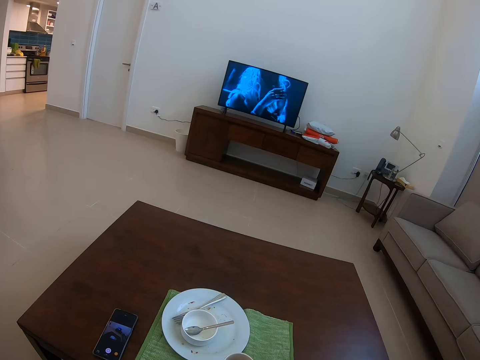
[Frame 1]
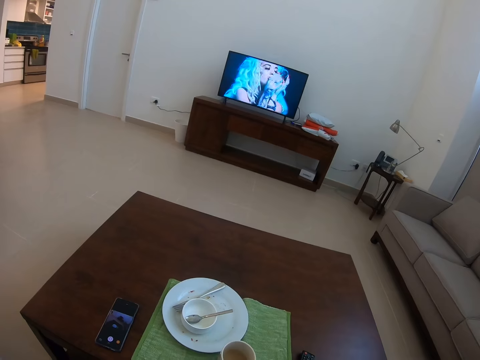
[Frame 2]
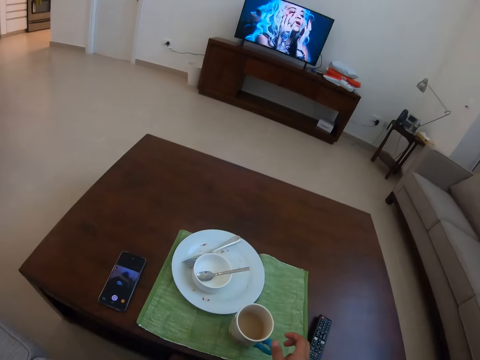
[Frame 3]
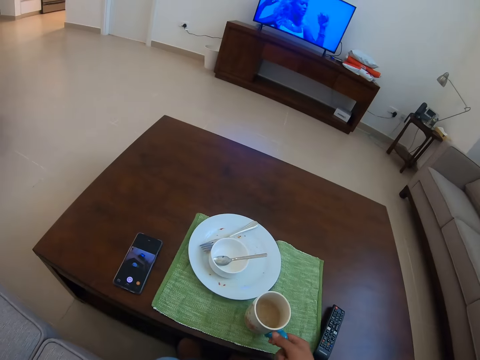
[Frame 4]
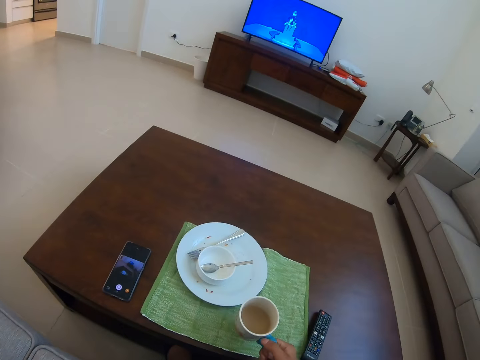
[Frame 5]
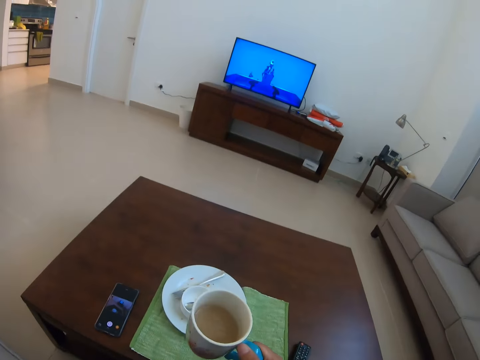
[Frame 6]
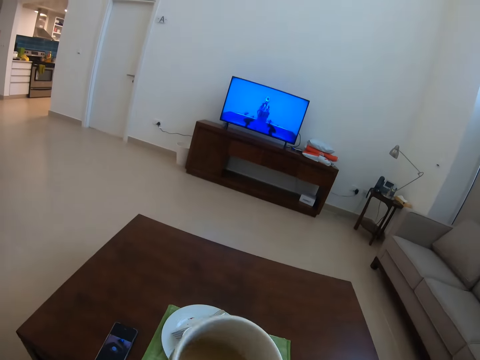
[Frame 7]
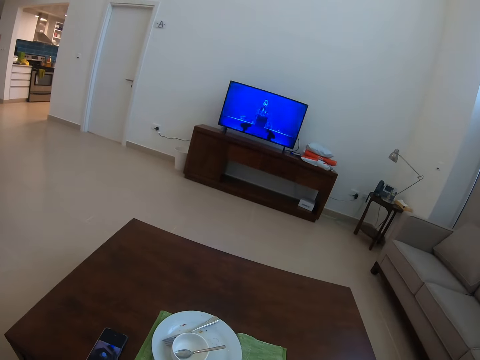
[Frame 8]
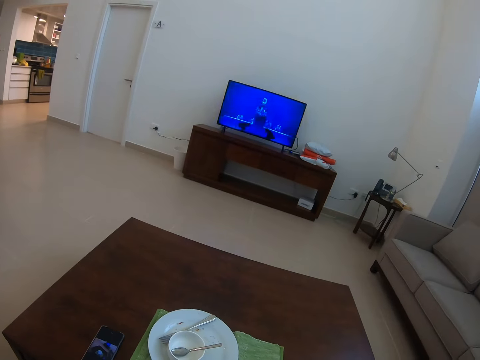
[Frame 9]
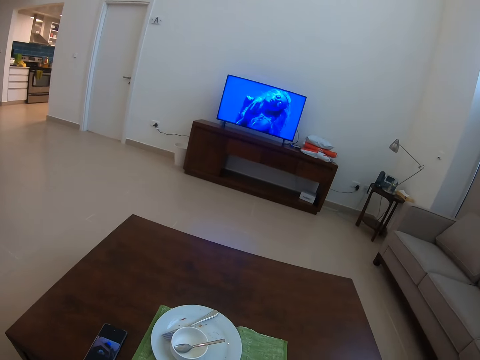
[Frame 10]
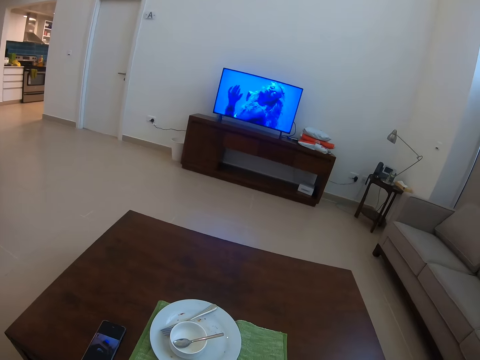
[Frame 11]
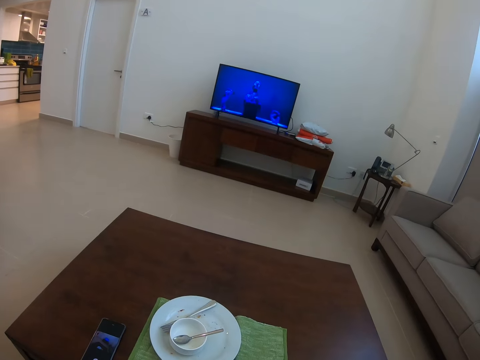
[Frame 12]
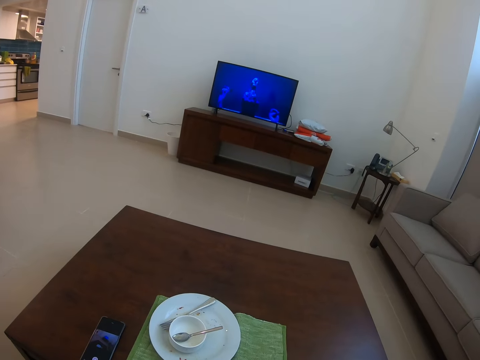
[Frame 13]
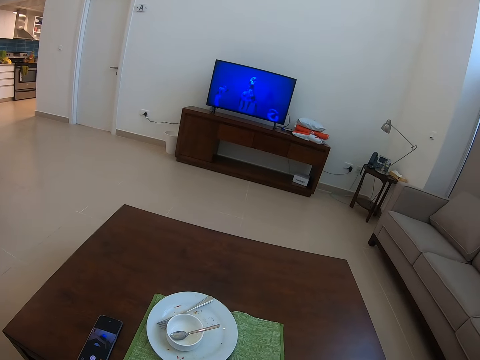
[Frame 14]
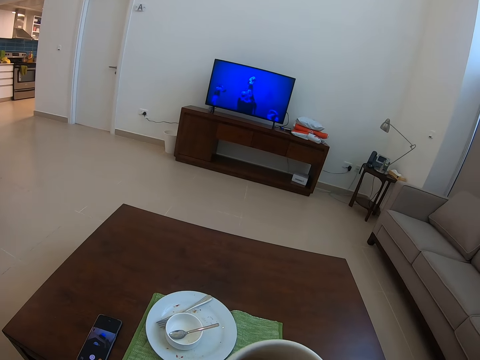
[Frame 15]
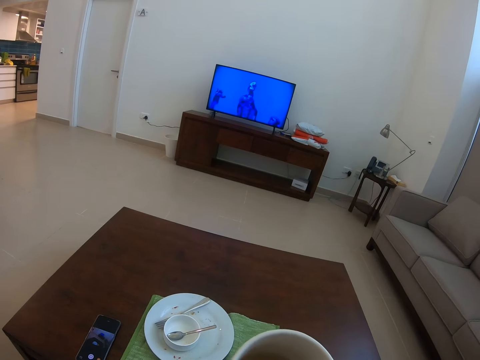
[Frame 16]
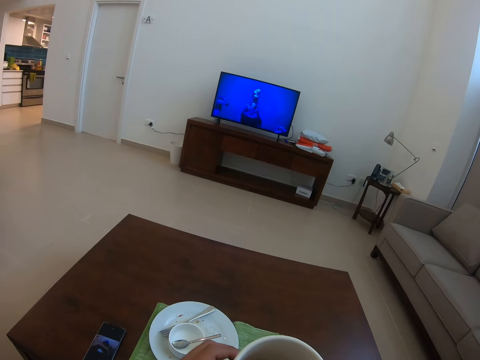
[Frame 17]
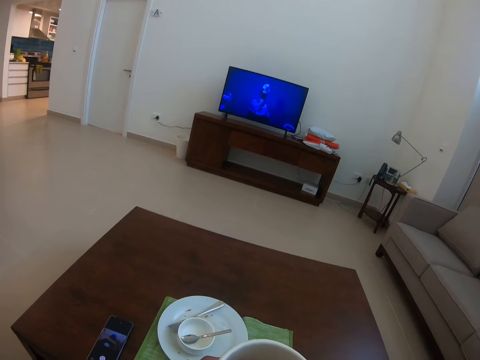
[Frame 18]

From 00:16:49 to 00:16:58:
The camera wearer picks up the cup. They drink the tea.

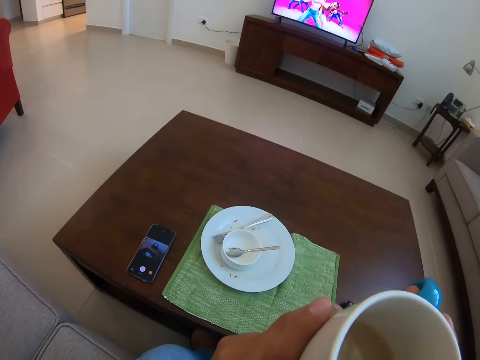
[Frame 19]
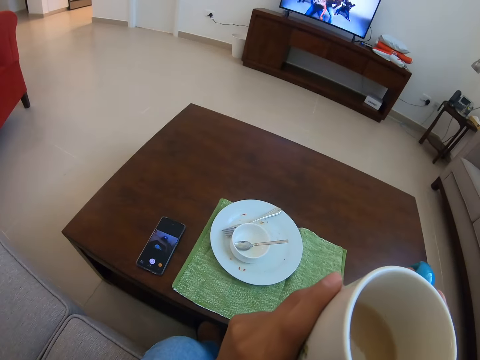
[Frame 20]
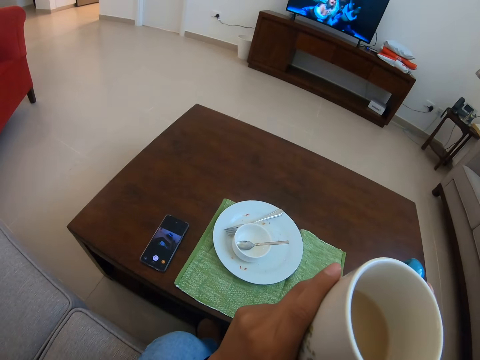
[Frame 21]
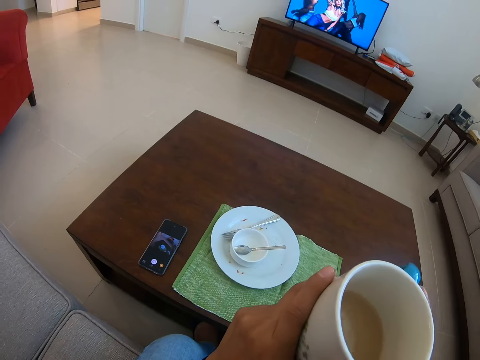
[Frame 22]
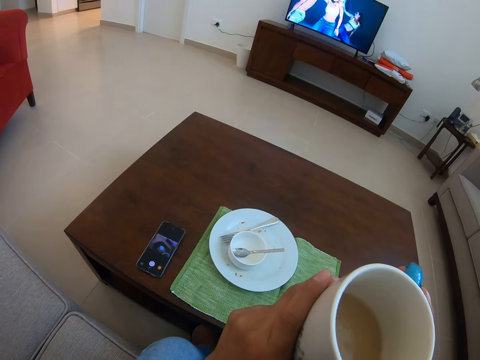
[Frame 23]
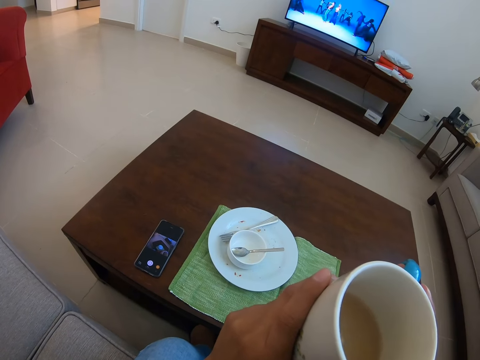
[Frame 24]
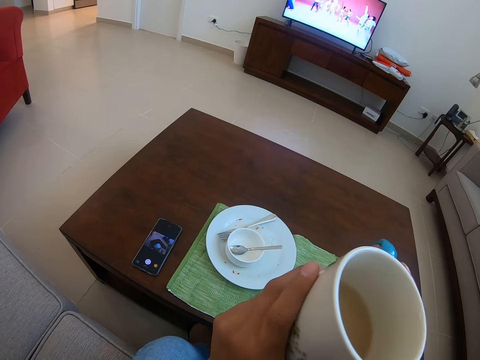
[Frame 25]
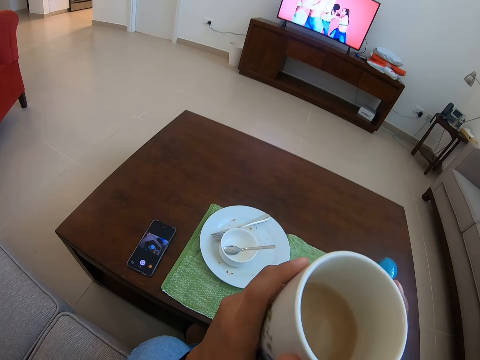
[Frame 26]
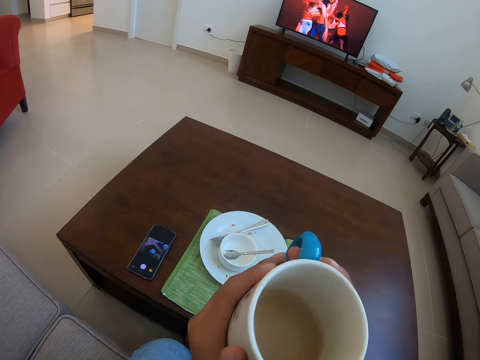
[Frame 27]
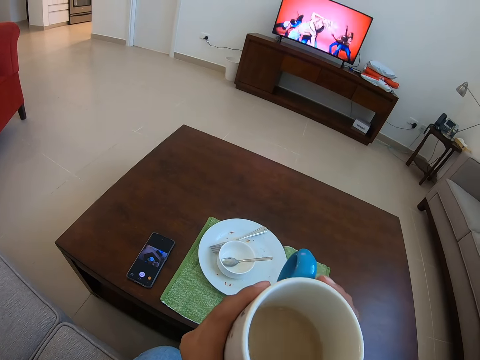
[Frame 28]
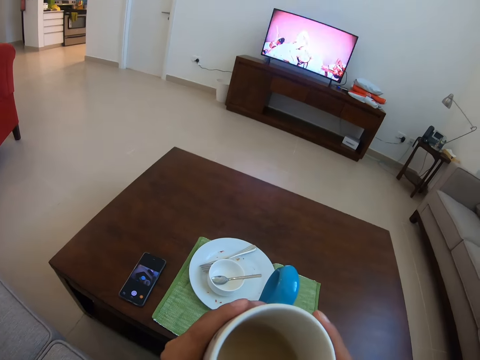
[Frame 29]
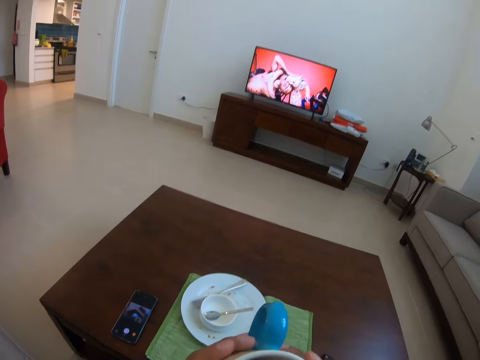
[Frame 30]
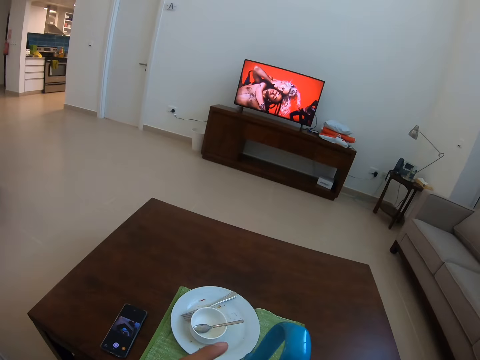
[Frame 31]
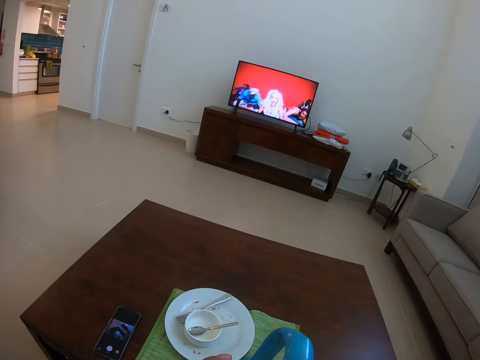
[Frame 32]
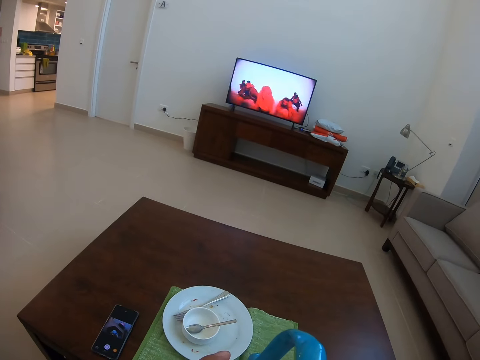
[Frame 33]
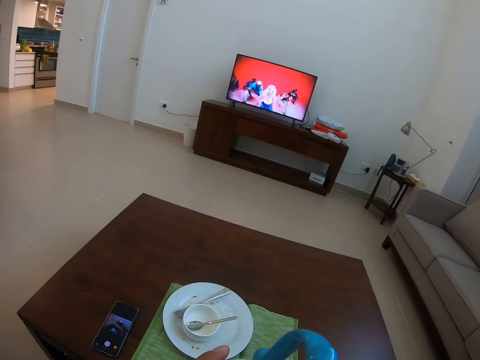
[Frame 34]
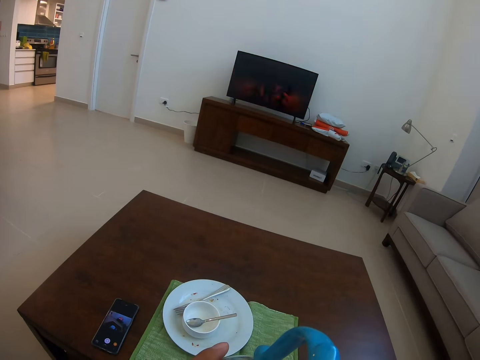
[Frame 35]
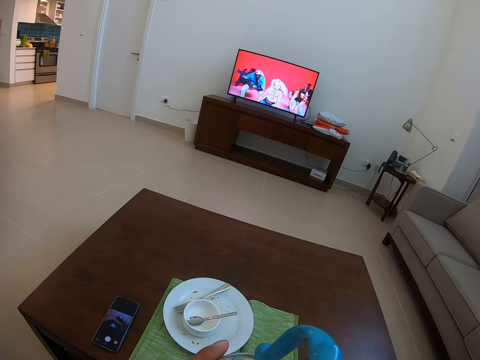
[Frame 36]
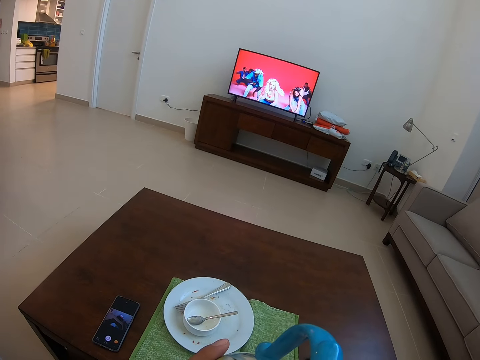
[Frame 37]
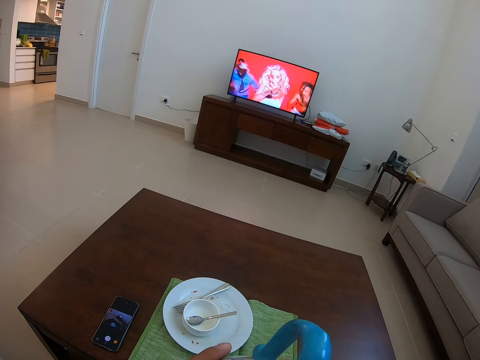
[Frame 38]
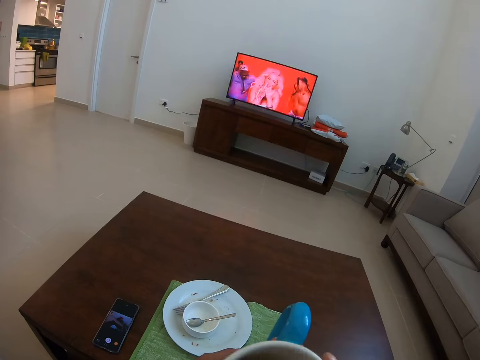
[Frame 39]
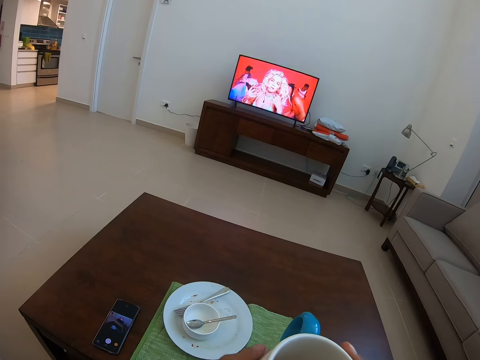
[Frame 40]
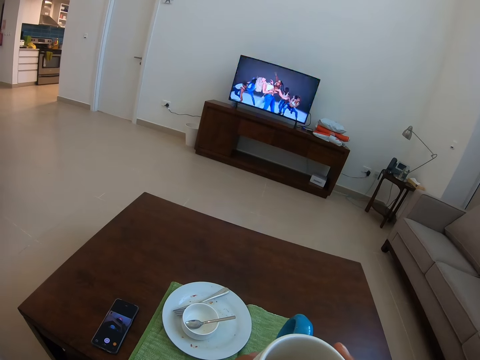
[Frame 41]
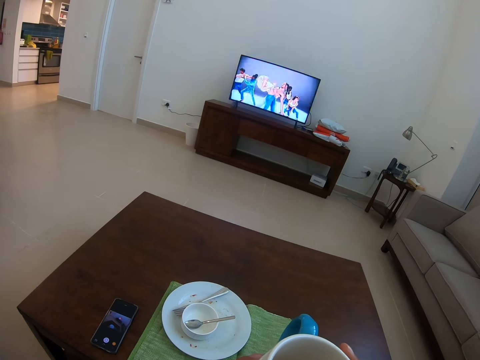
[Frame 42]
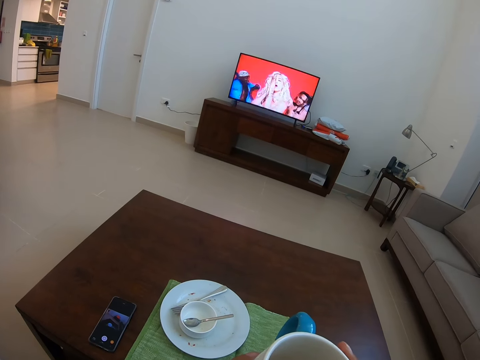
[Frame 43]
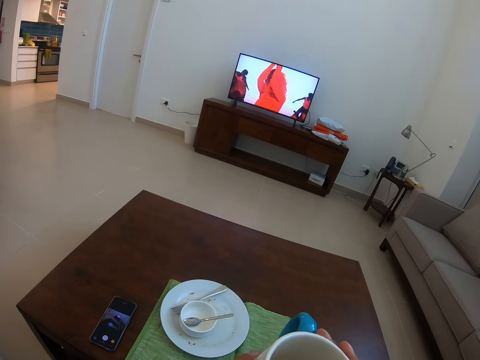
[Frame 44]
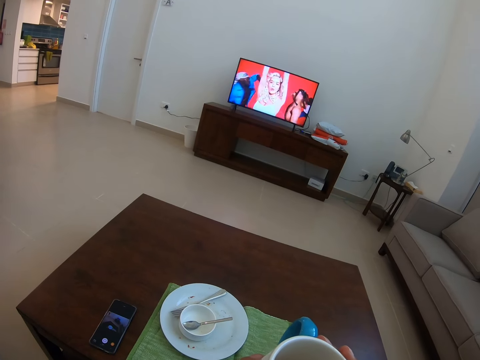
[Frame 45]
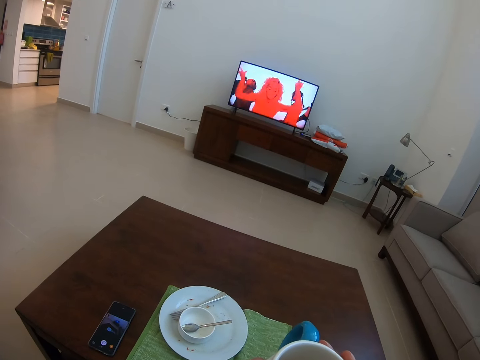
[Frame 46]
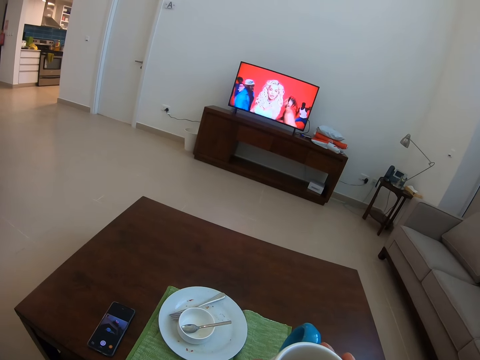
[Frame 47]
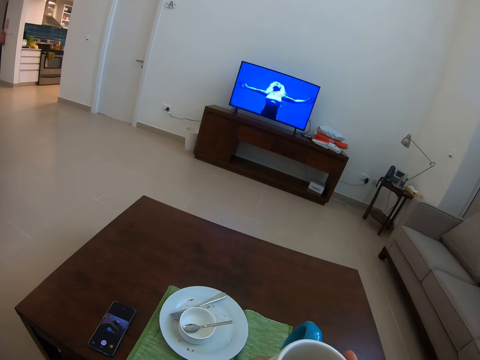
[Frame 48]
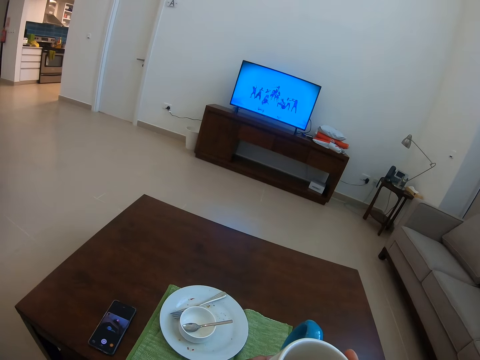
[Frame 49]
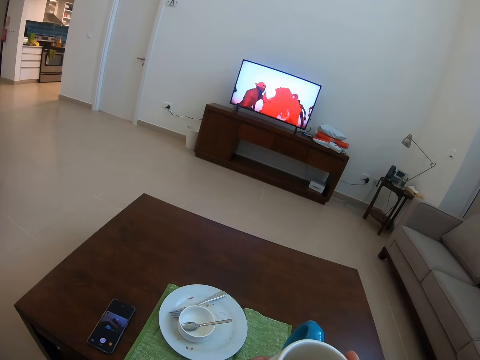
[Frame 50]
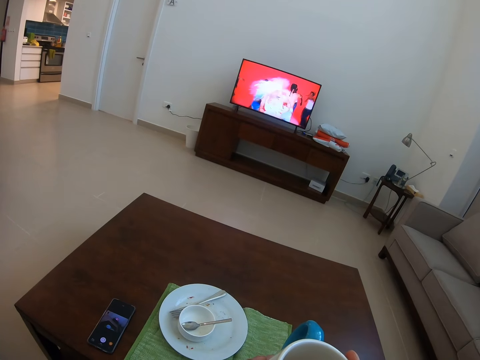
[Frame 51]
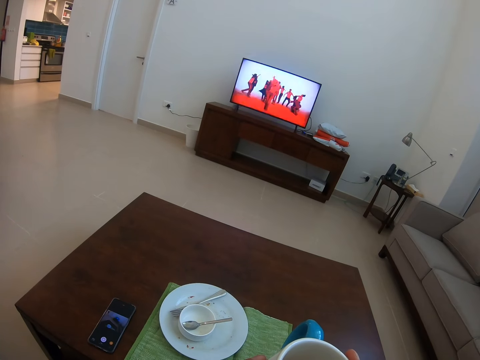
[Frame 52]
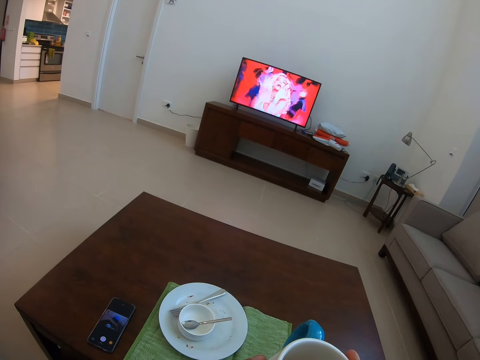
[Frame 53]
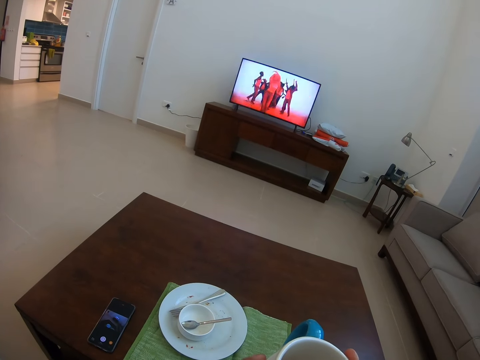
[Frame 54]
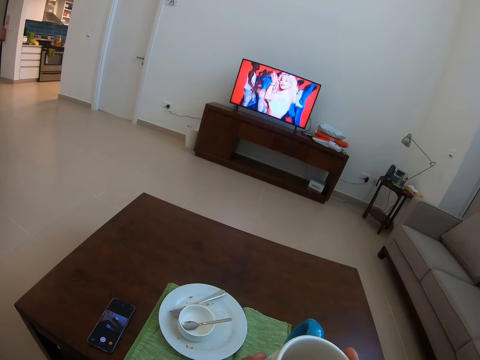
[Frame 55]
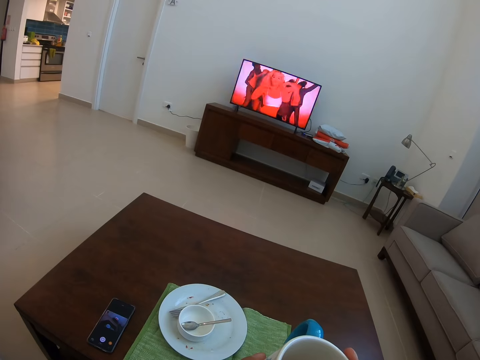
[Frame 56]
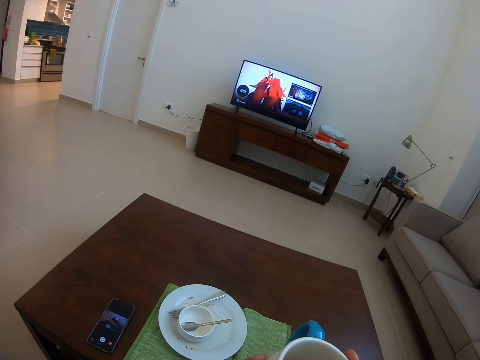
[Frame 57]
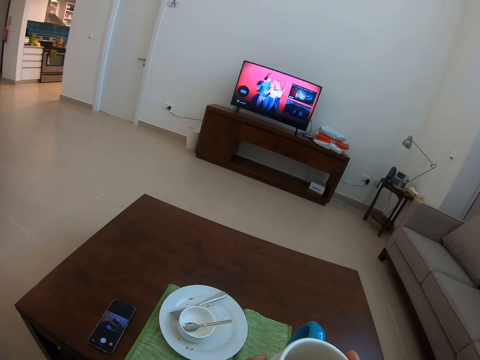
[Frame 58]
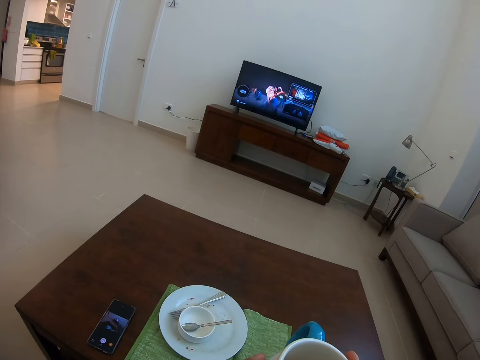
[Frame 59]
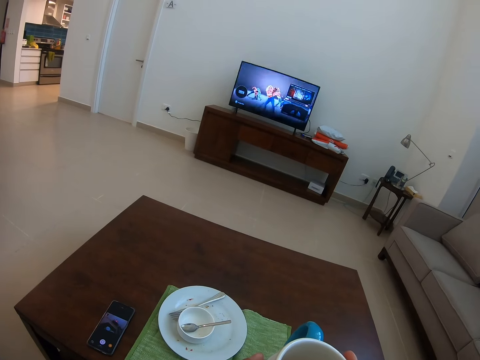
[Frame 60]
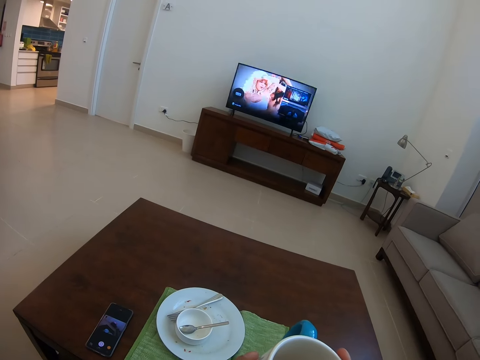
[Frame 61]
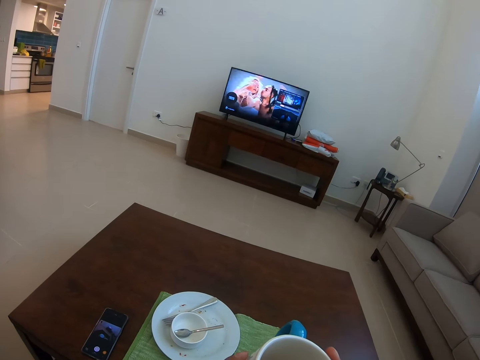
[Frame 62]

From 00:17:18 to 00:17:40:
The camera wearer holds a cup of tea. They drink tea. They hold the cup of tea.
